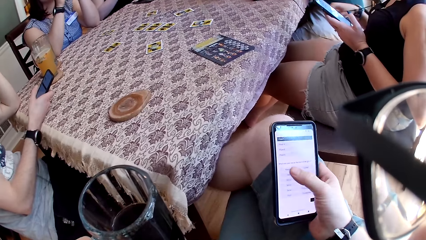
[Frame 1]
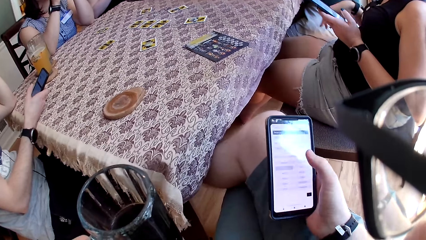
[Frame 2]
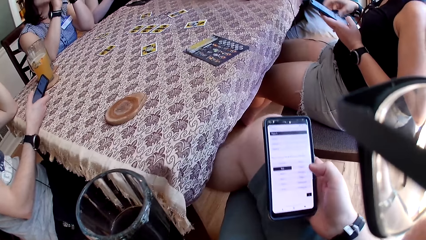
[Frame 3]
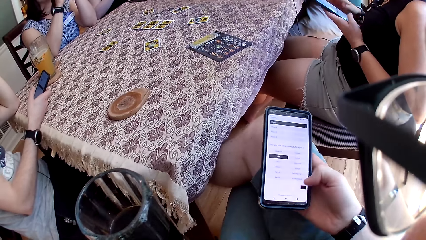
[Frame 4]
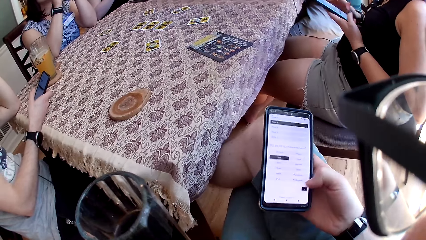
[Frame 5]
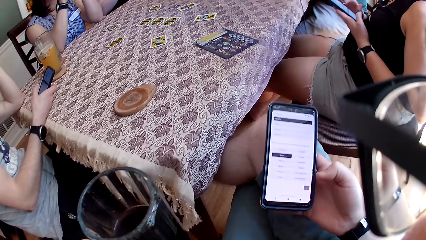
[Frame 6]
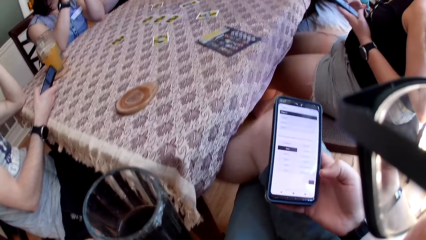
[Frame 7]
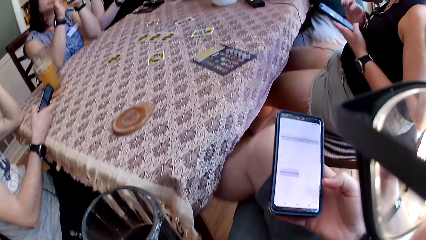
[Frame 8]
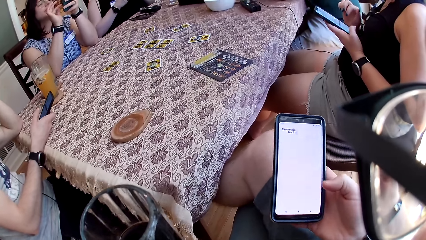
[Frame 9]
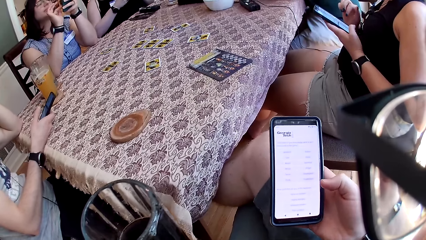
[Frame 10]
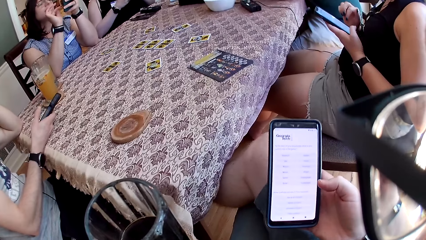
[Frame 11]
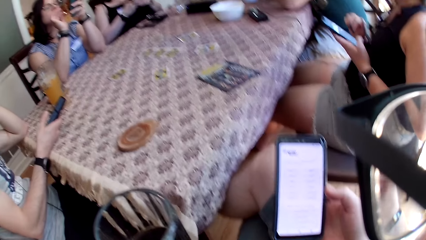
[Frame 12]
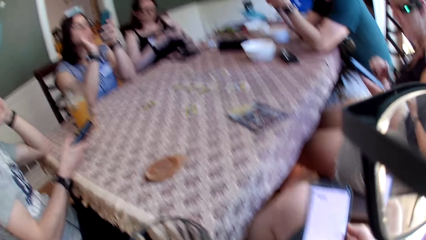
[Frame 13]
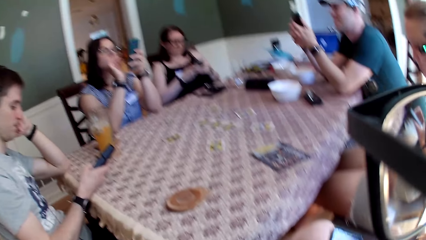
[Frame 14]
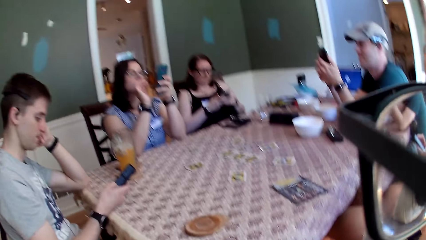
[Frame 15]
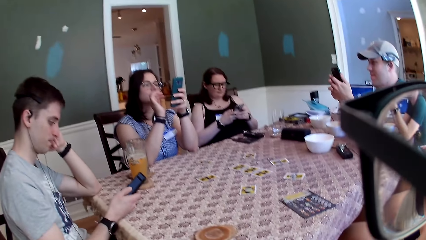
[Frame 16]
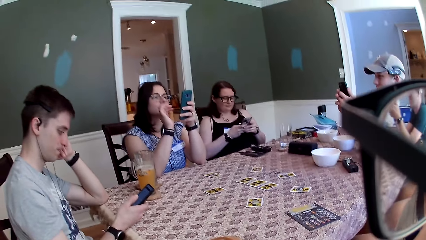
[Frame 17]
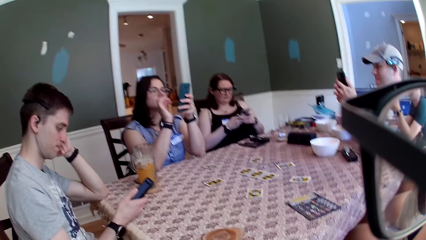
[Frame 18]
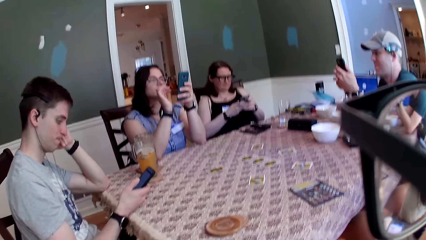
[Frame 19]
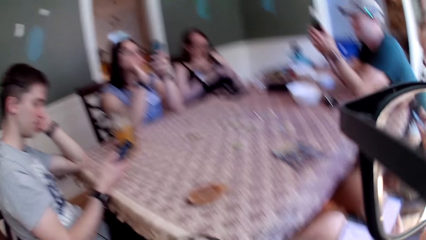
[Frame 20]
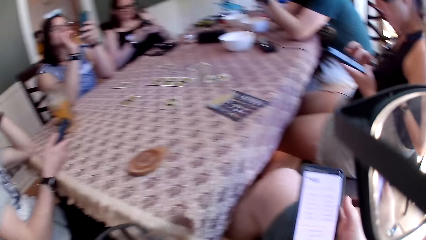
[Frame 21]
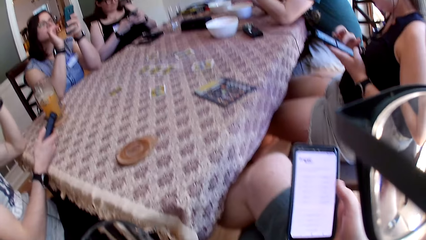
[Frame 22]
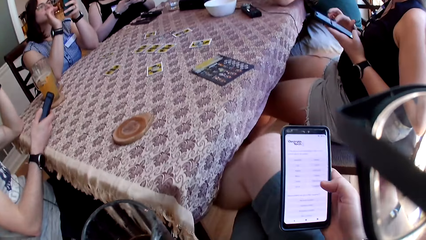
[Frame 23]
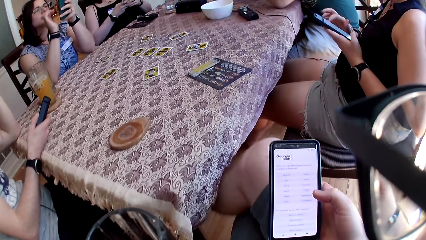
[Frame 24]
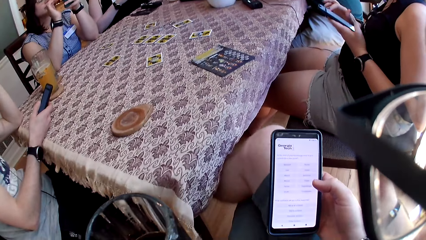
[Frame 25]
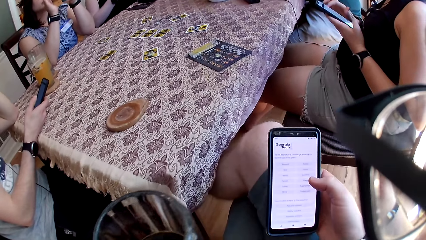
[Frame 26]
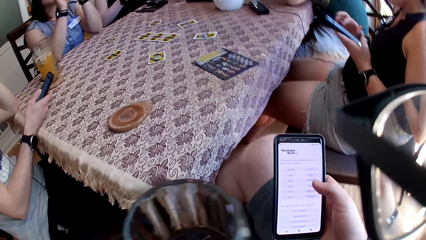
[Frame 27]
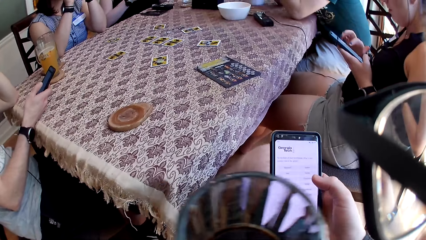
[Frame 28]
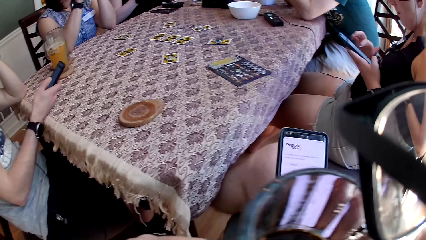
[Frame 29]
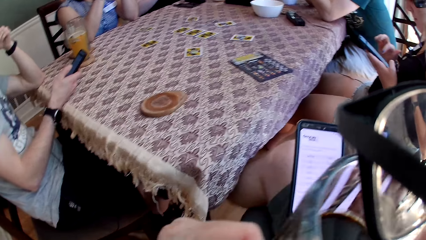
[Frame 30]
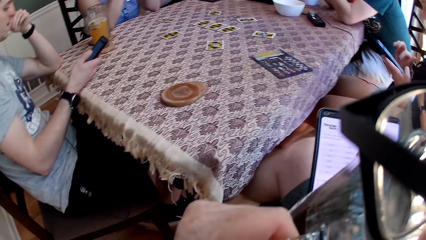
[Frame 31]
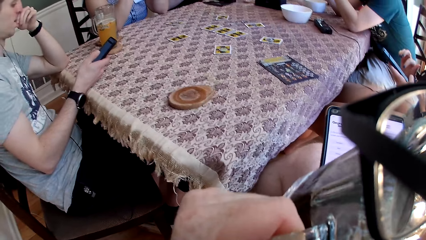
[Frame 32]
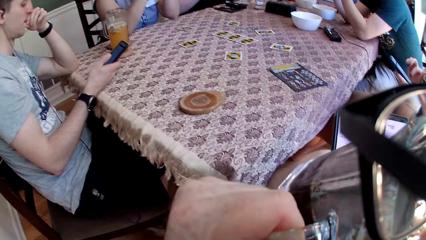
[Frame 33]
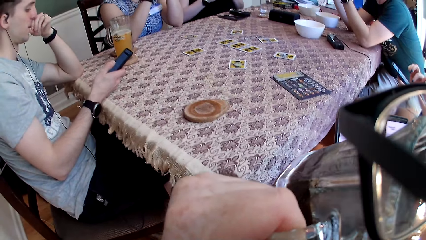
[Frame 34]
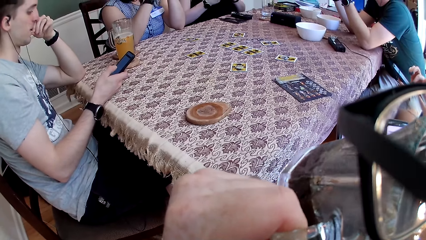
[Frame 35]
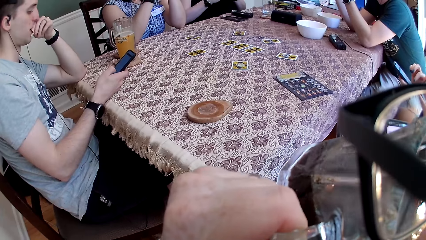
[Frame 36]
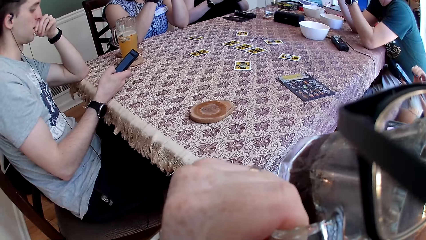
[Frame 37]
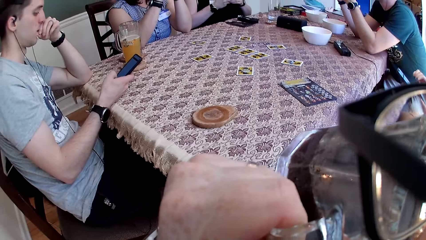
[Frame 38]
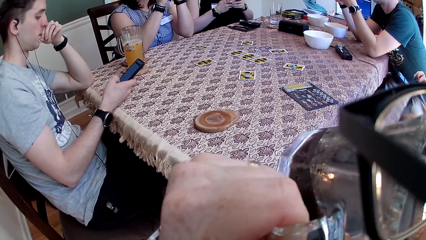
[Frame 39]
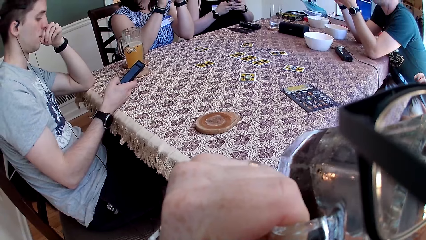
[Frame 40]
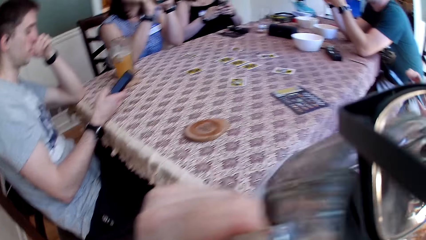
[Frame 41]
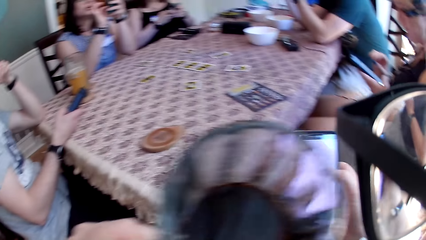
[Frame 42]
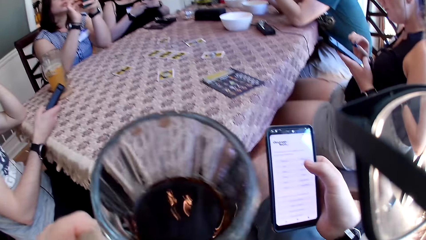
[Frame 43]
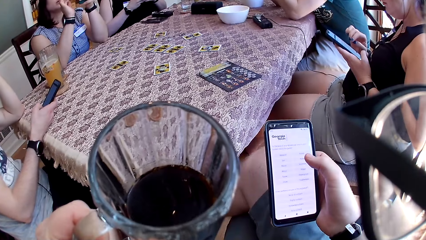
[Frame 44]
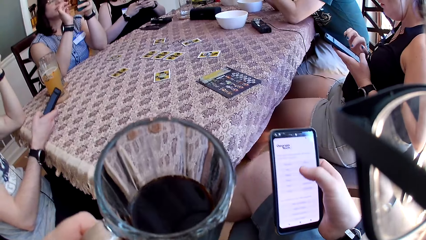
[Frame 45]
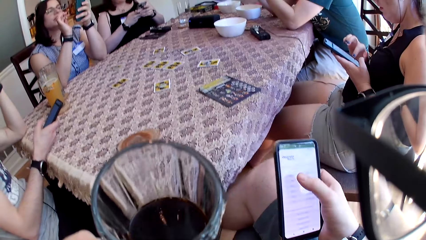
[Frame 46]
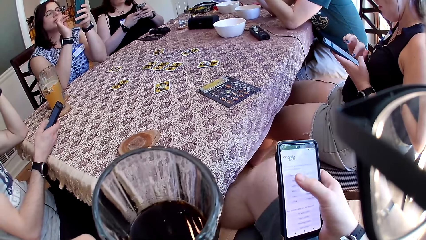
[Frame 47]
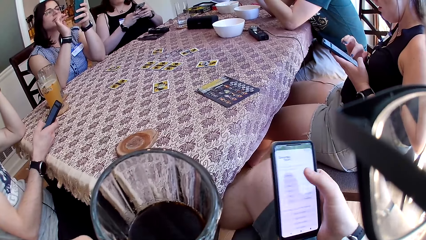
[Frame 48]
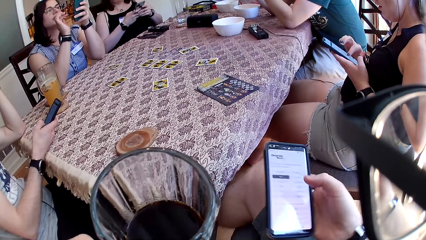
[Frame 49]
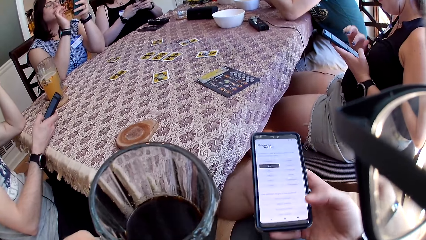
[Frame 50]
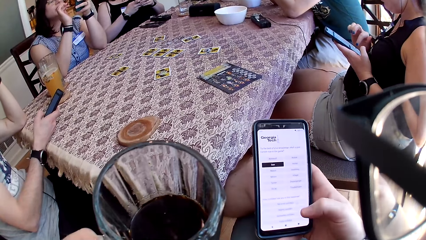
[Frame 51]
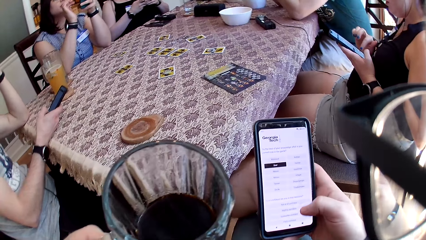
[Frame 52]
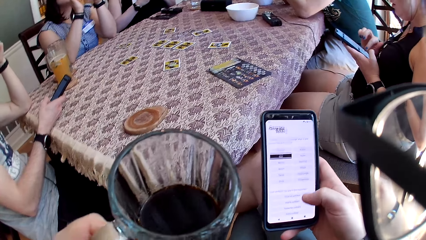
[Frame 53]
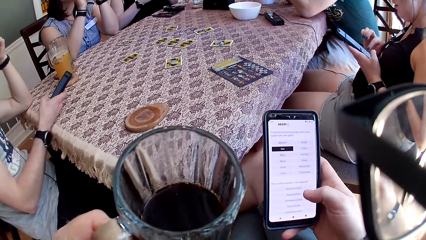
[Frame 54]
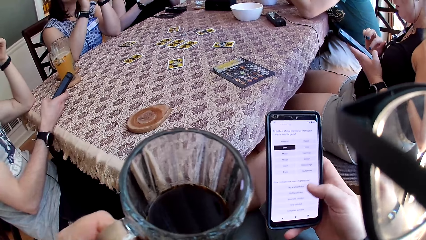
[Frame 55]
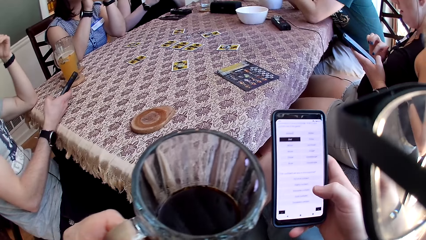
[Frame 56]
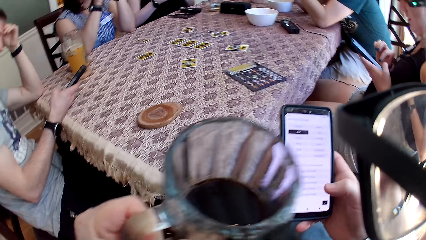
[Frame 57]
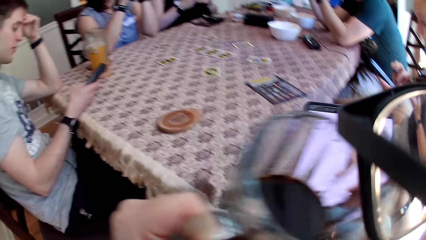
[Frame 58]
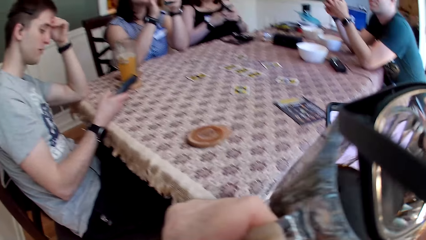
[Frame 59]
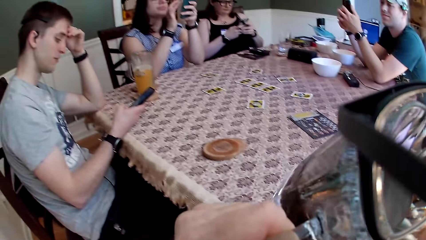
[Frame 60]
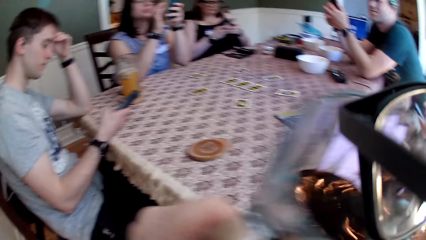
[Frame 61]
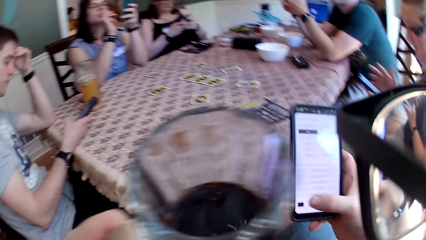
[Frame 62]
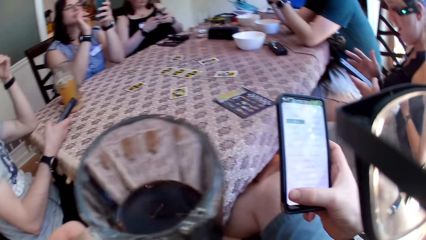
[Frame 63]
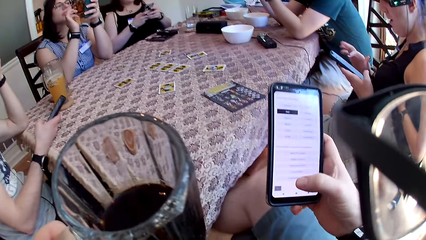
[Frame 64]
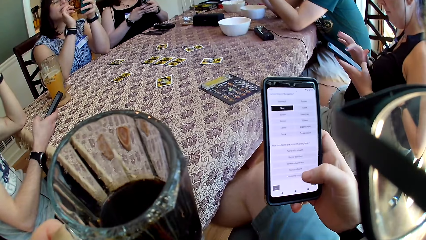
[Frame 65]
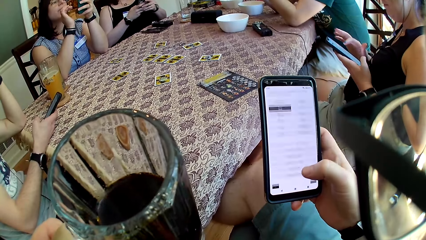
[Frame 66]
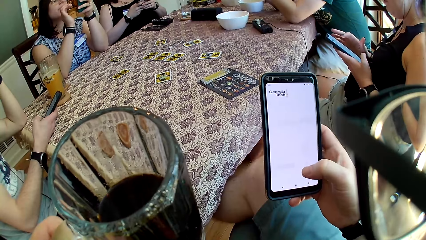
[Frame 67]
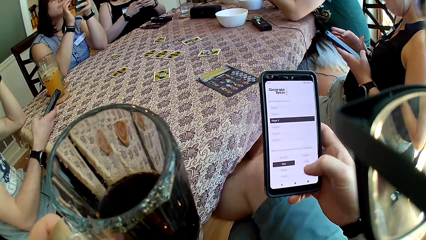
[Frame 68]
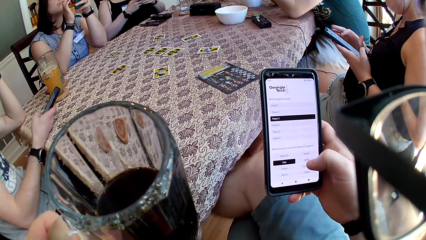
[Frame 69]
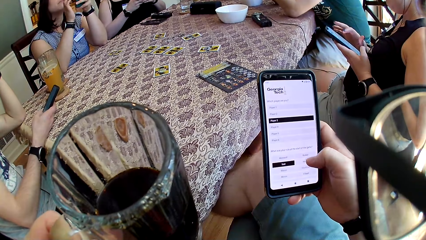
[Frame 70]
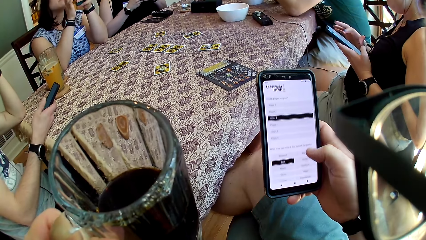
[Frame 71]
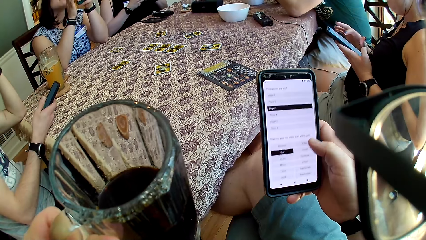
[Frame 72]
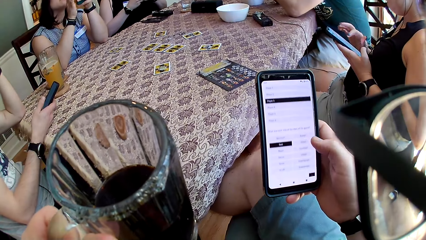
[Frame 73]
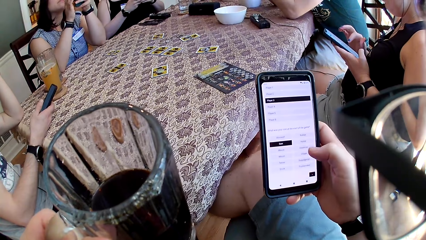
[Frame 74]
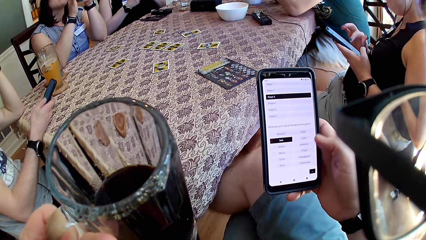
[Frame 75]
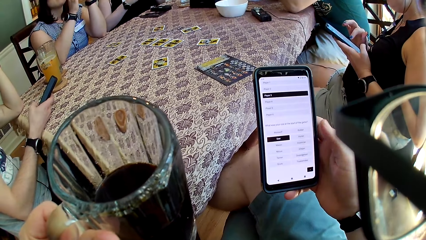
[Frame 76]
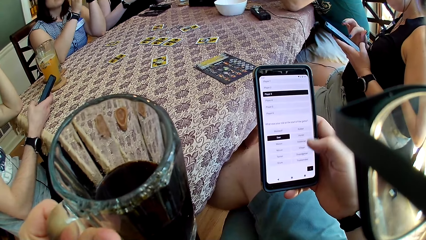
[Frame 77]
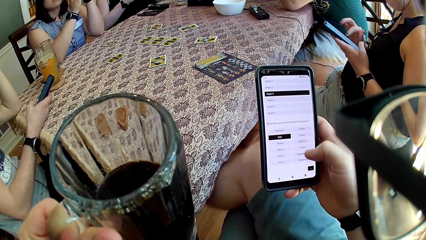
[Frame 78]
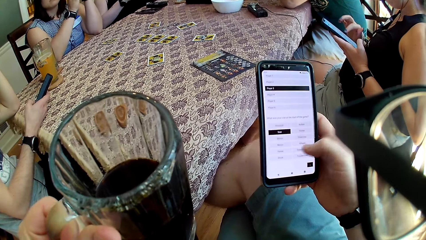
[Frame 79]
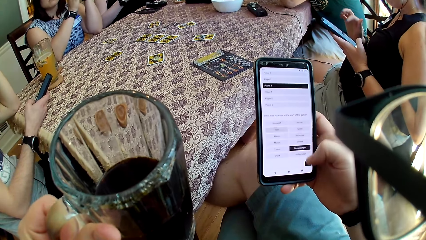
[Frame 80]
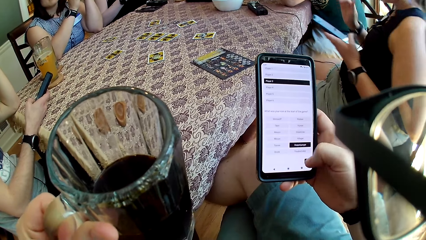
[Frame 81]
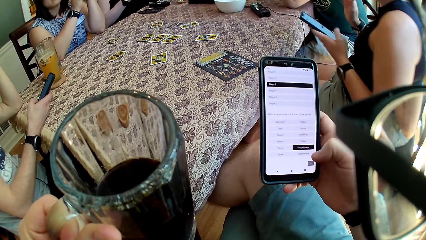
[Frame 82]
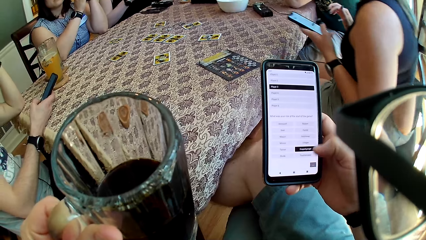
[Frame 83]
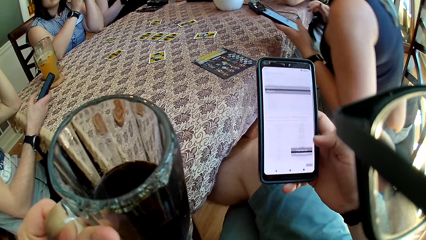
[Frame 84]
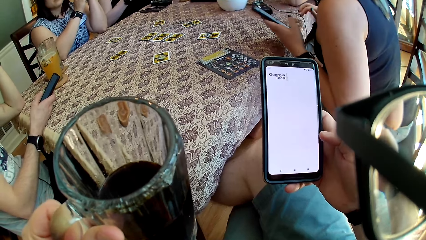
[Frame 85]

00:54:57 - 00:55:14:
A man speaks to the group of people and the camera wearer at the table. The camera wearer speaks to the group of people at the table. The man speaks to the camera wearer. The camera wearer takes the drink from the cup. They speak to the group of people at the table. They operate the phone. A woman speaks to the camera wearer. The camera wearer speaks to the group of people at the table.
